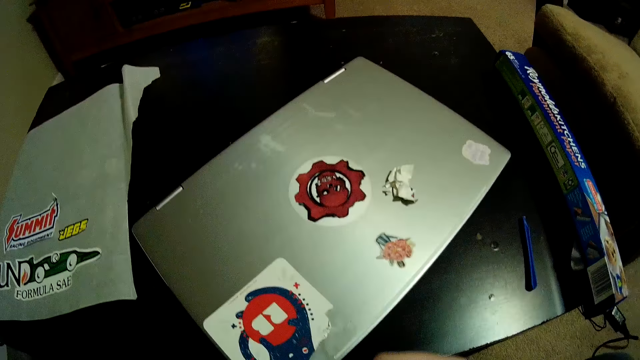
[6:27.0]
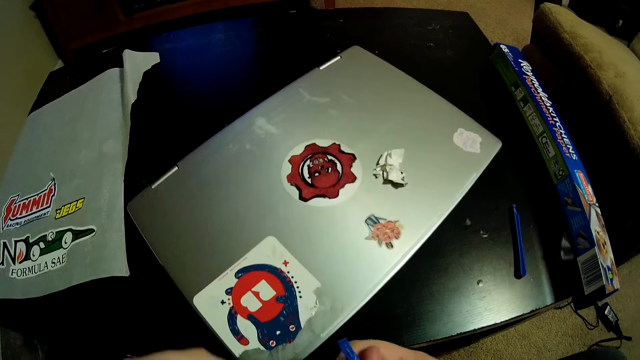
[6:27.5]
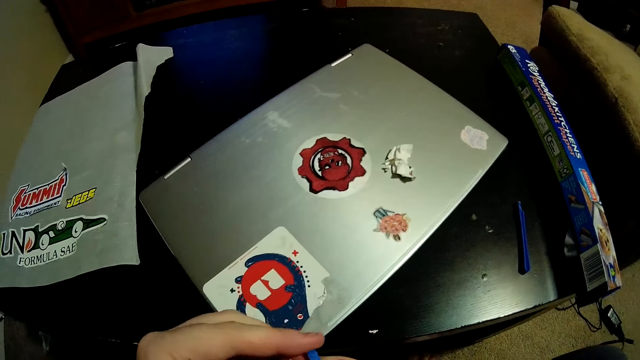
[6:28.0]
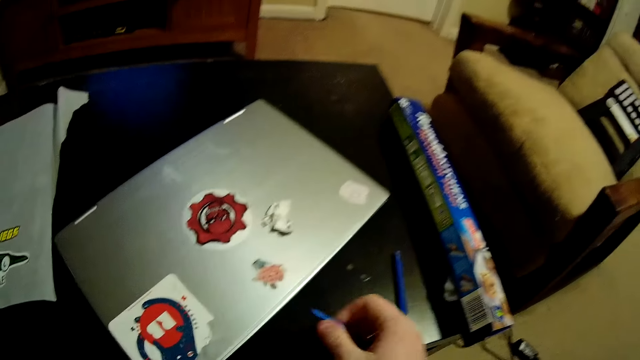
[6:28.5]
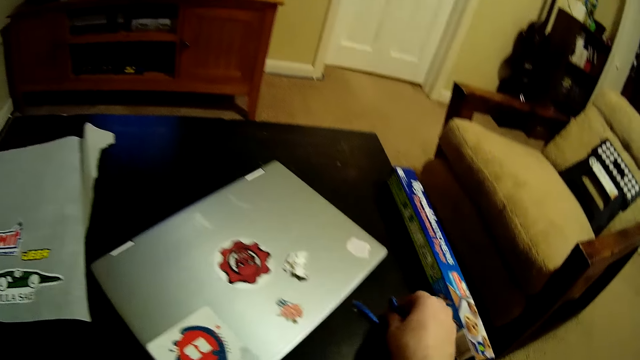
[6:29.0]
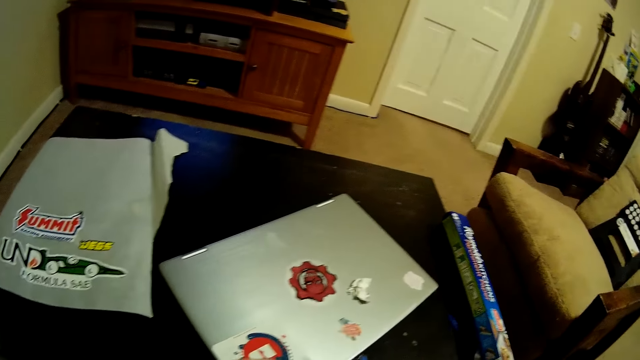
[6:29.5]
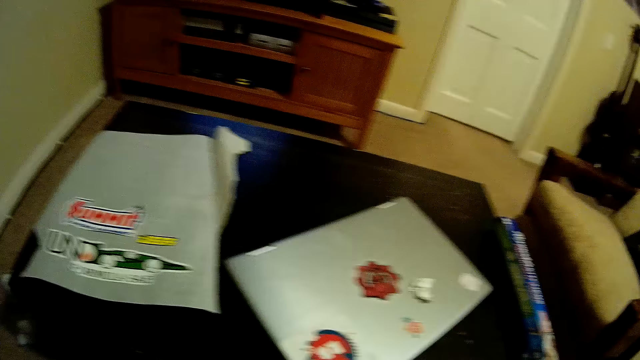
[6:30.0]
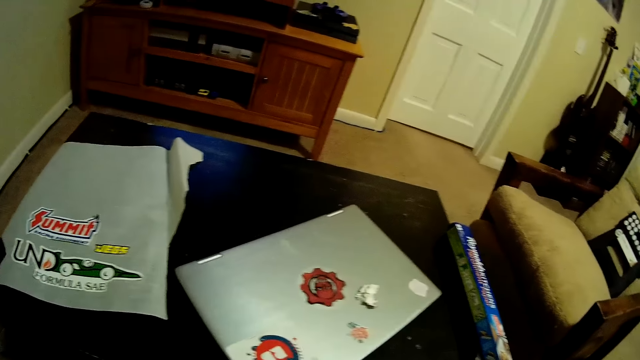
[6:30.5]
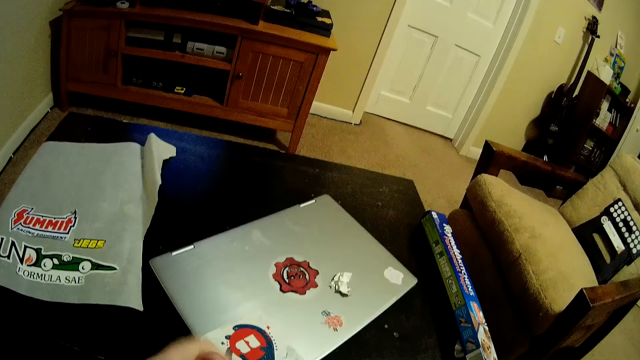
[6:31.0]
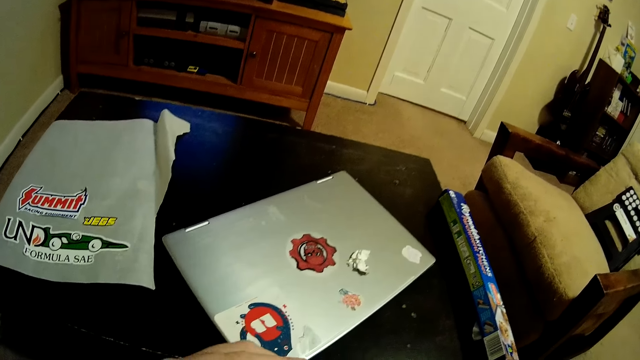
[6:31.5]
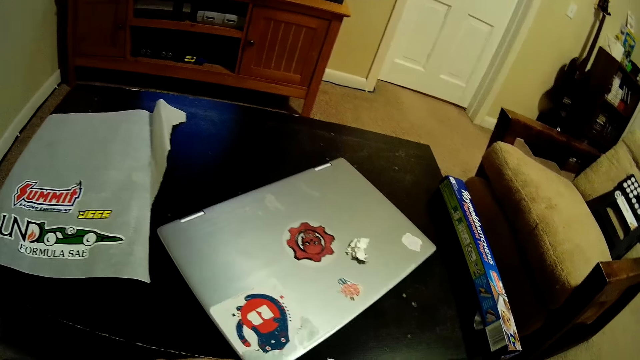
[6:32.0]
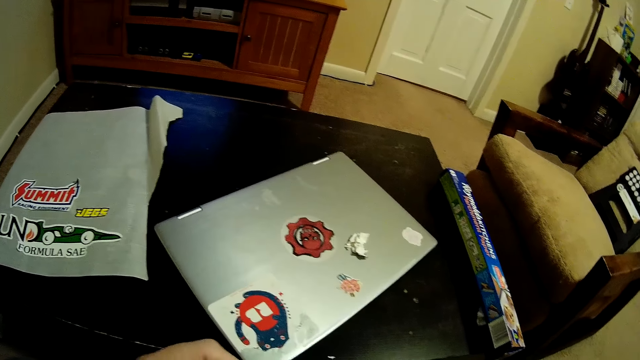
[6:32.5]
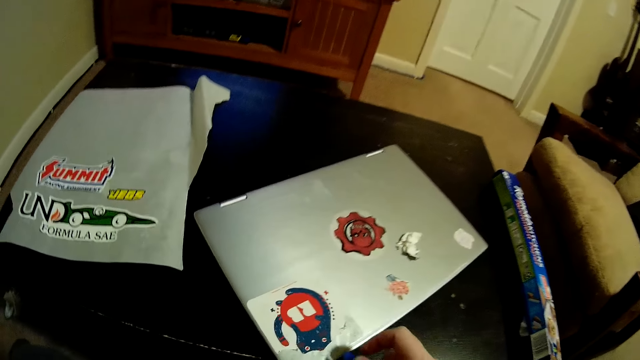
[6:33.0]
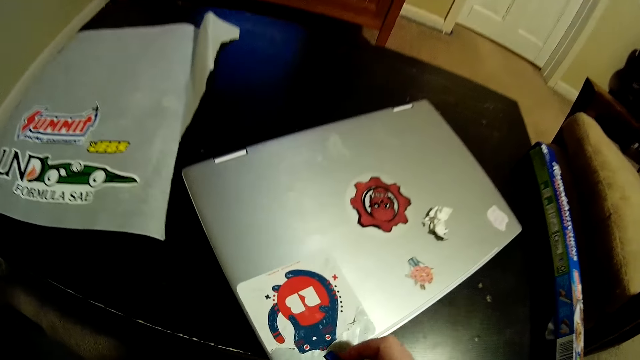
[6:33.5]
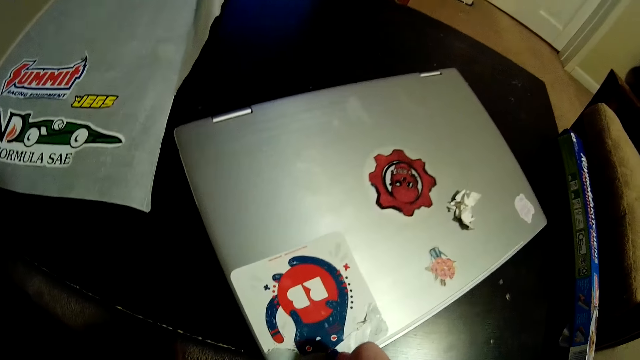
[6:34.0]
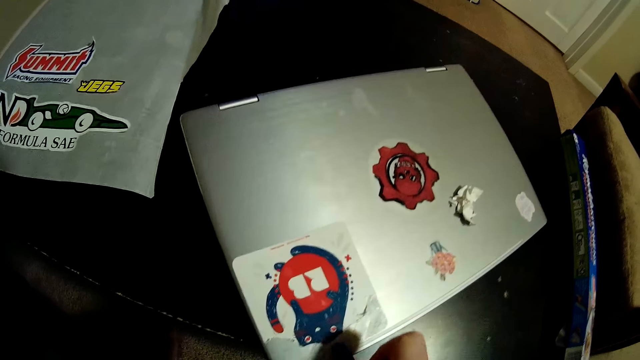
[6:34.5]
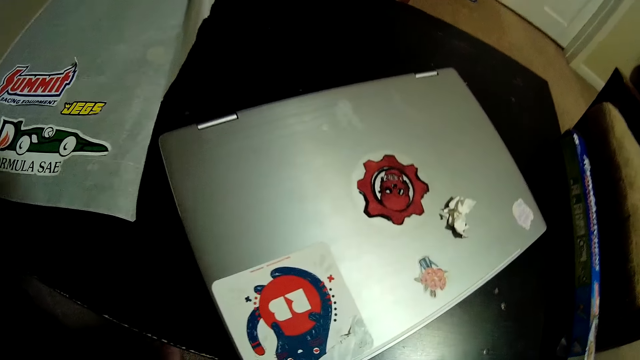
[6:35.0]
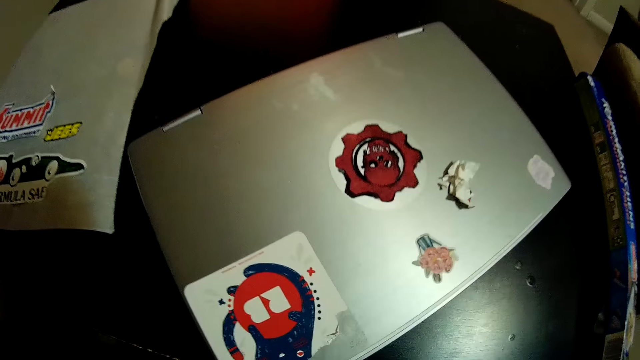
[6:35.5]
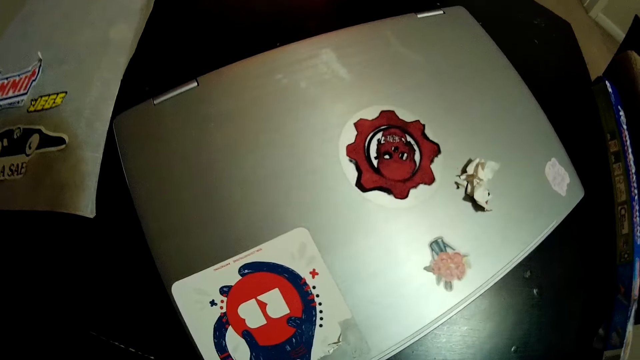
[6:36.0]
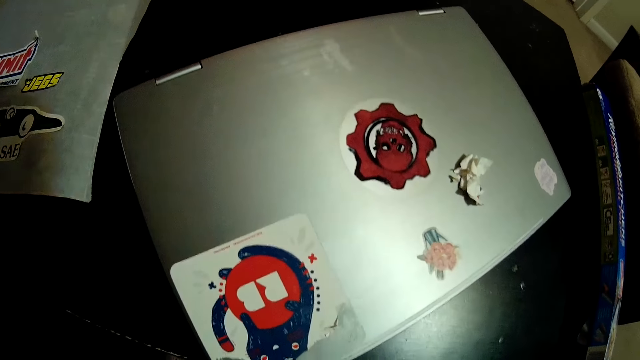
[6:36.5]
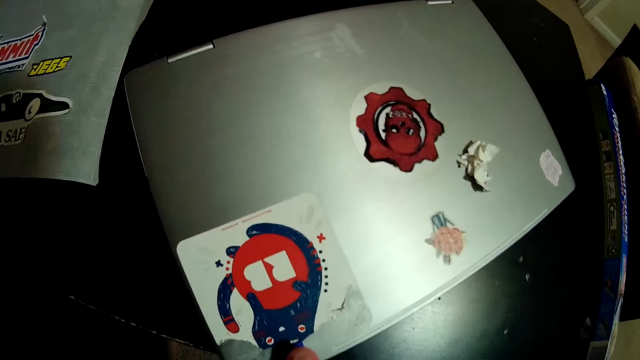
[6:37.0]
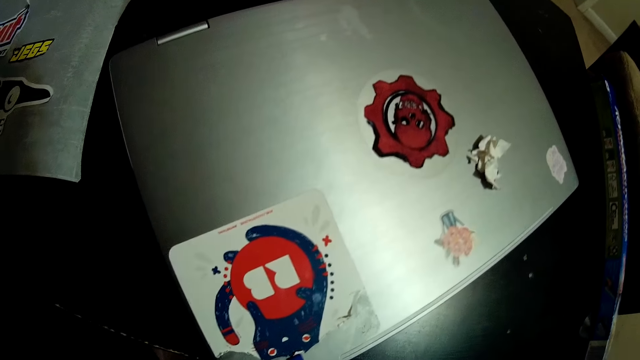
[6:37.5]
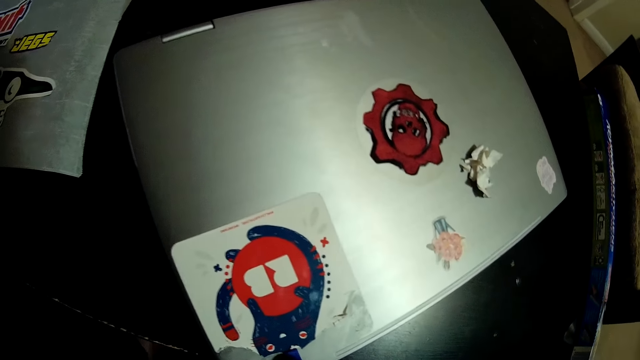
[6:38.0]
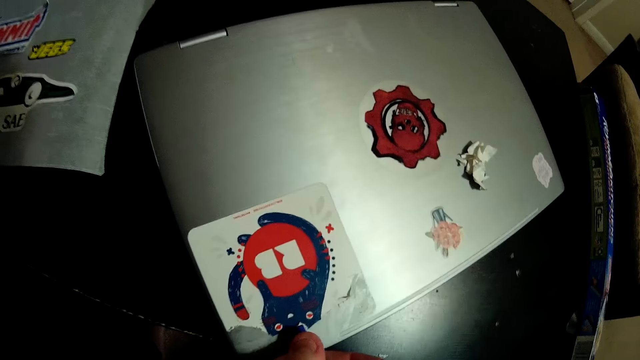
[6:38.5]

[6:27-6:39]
The camera wearer touches the plastic on the right hand. He drops the plastic on the table with his right hand. He picks the plastic on the table with his right hand. He removes a piece of sticker from the plastic with both hands. He peels the sticker on the laptop with the plastic in his right hand.

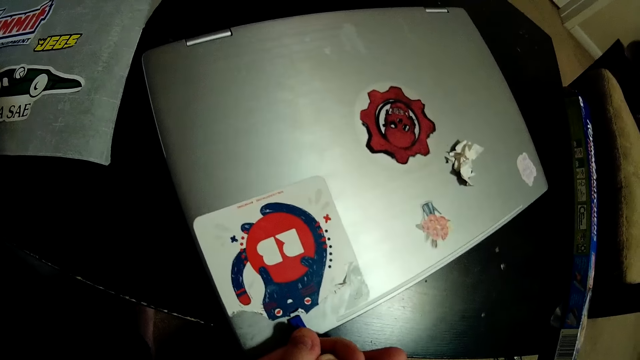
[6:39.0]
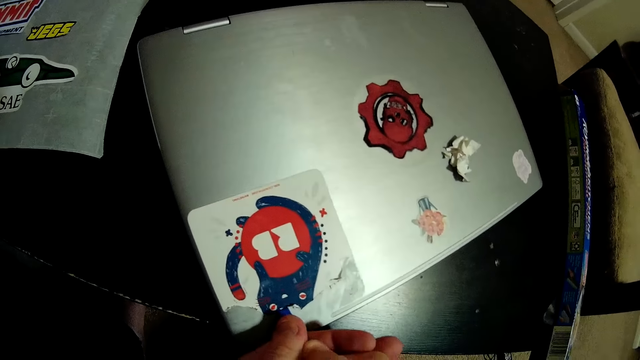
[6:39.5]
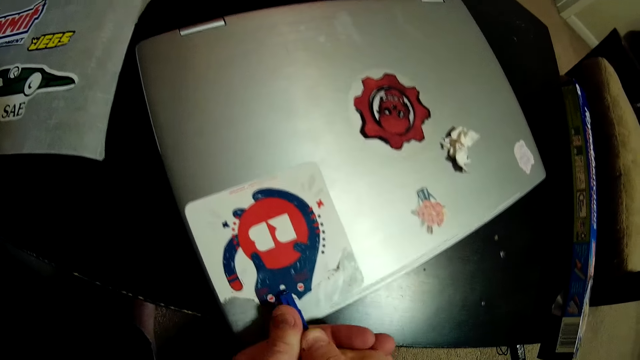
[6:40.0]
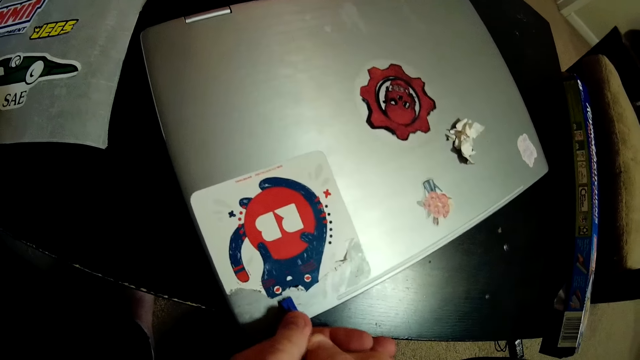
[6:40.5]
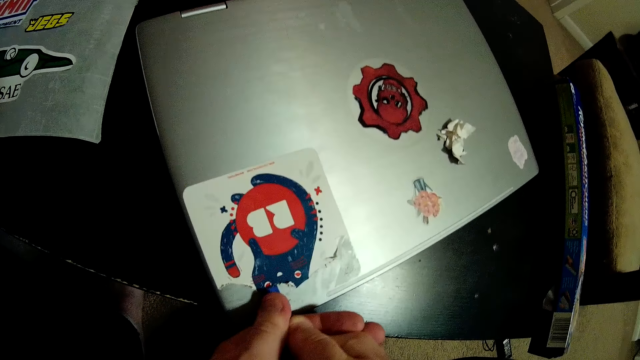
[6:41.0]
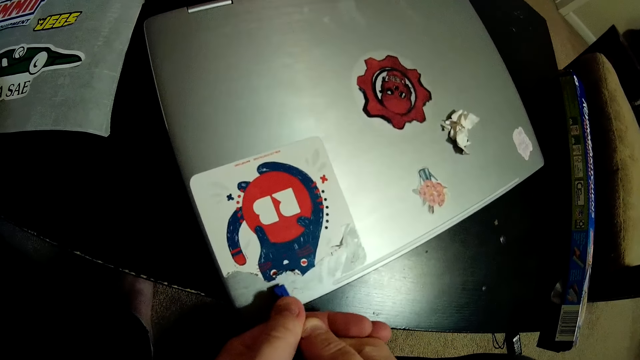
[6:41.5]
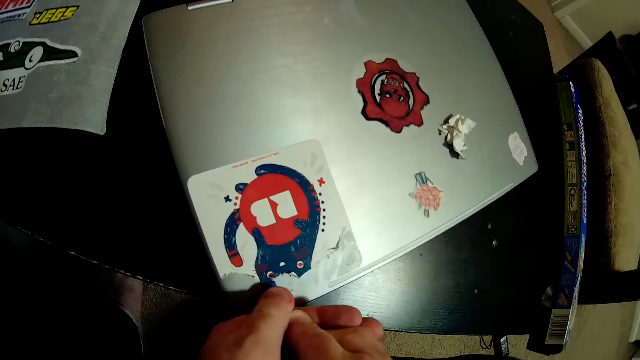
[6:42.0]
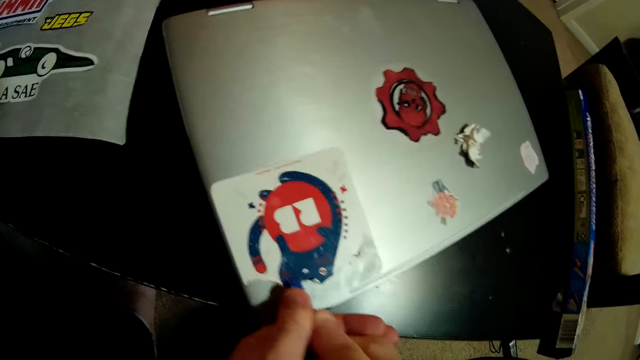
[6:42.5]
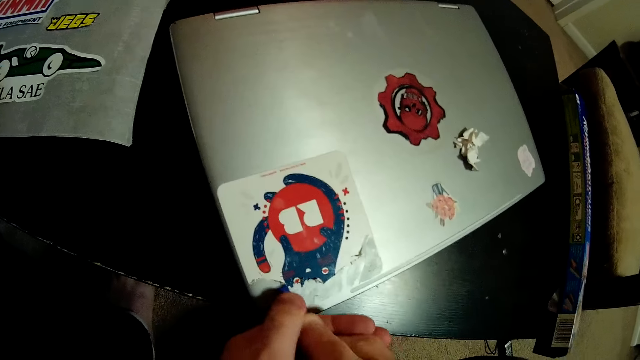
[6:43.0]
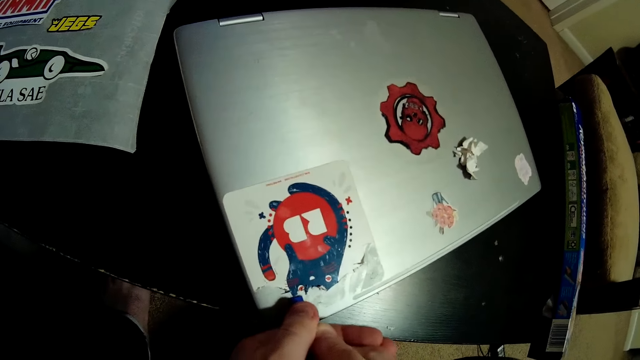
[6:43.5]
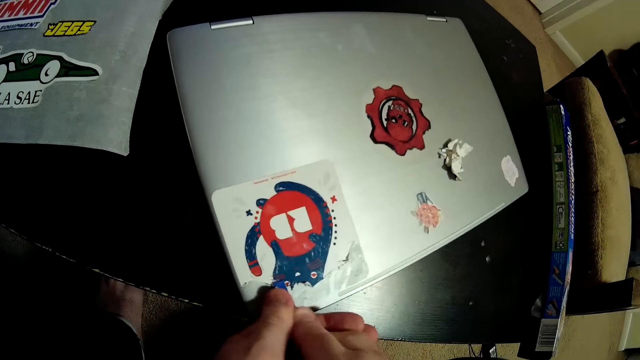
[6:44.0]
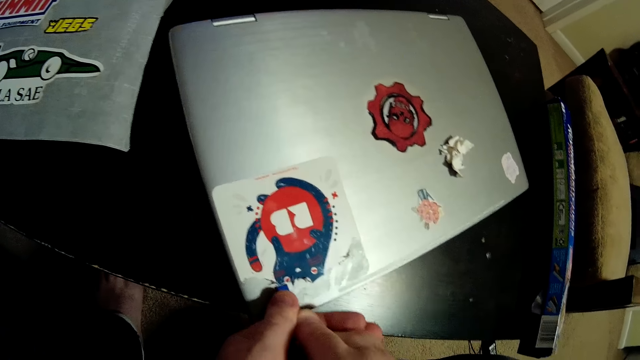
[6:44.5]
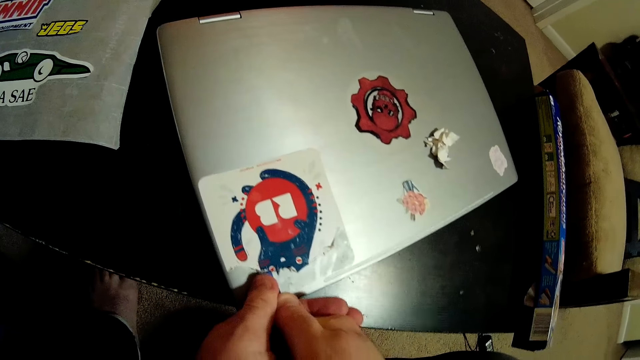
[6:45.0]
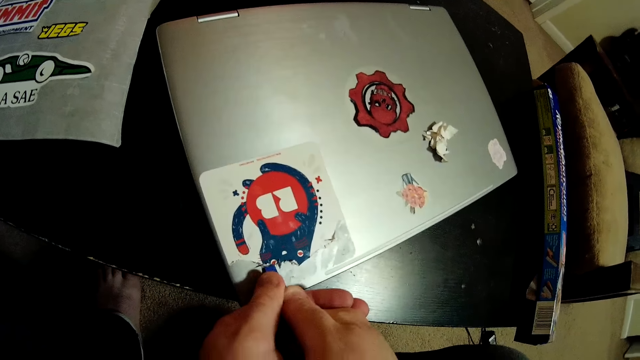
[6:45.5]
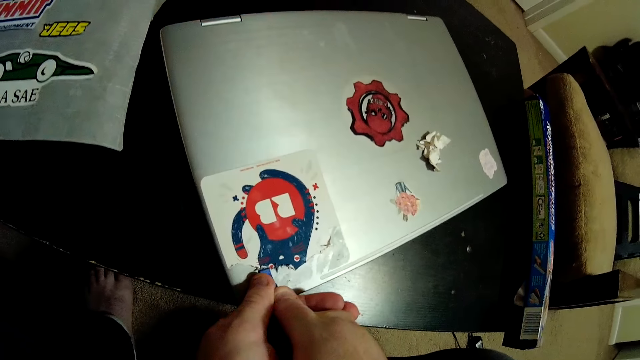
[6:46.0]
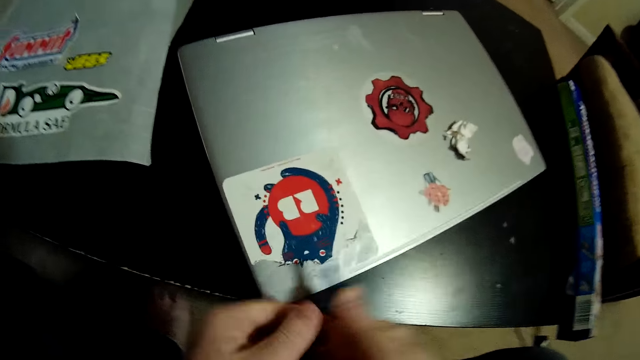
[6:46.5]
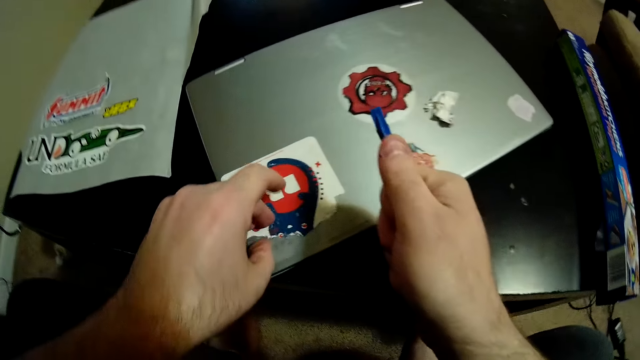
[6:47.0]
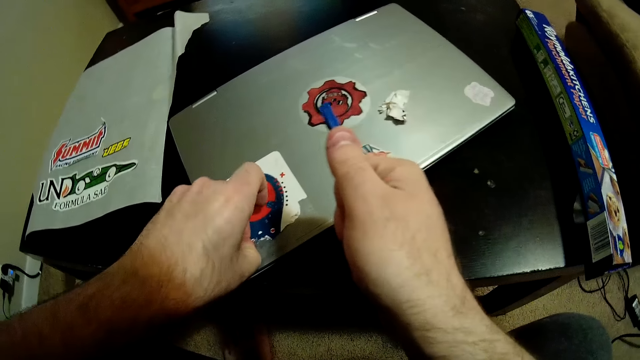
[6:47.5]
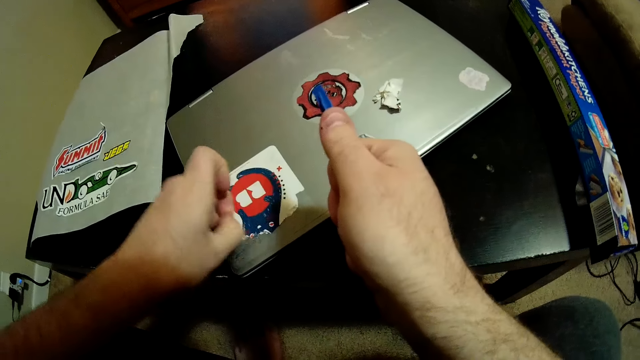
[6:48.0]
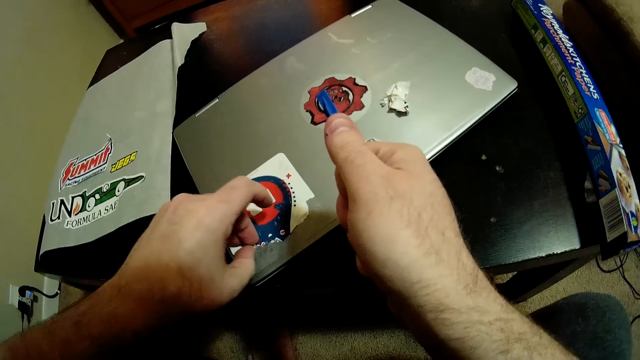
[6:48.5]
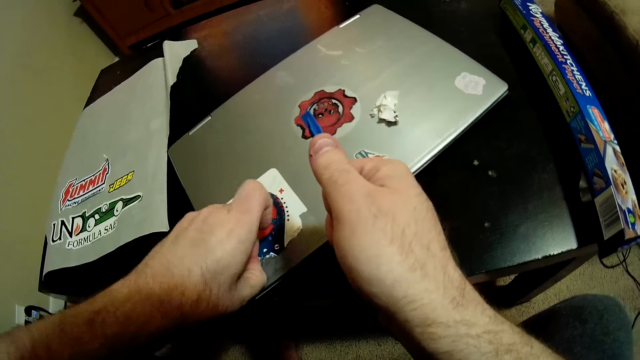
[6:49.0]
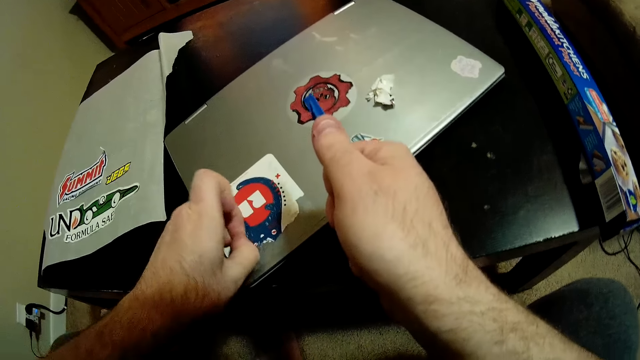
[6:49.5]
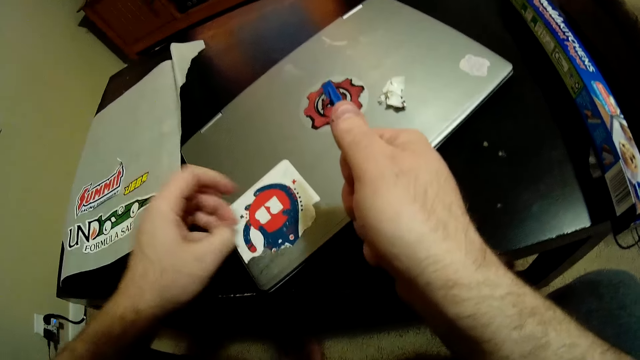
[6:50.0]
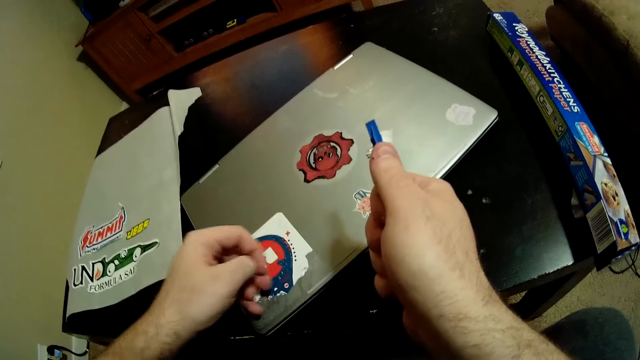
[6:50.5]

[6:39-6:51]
The camera wearer rests the right hand on the table. He peels the sticker on the laptop with his left hand.
